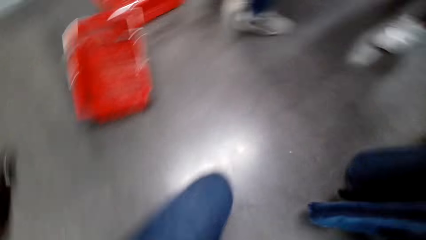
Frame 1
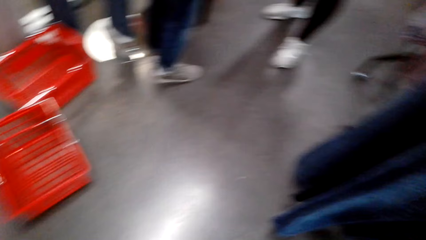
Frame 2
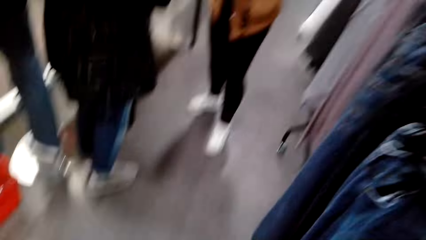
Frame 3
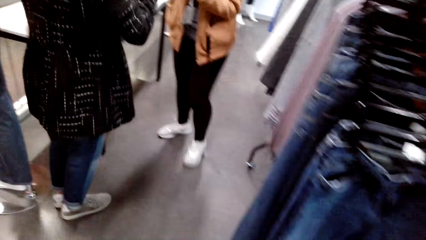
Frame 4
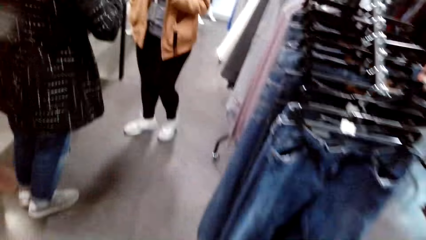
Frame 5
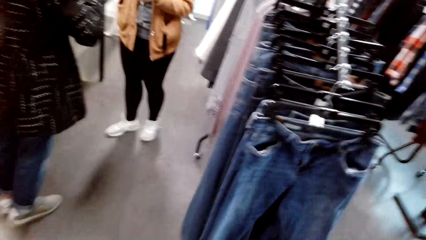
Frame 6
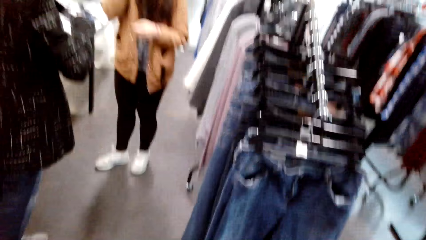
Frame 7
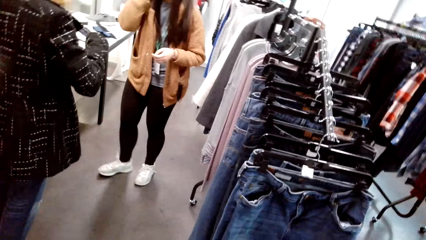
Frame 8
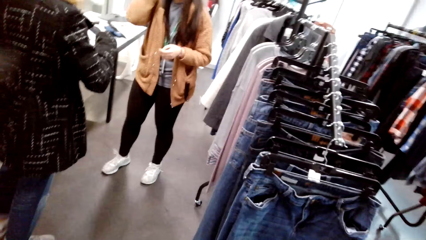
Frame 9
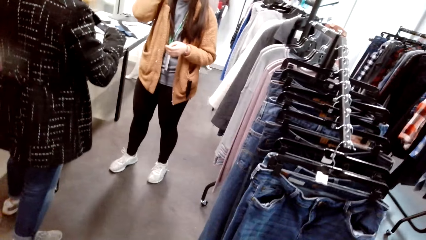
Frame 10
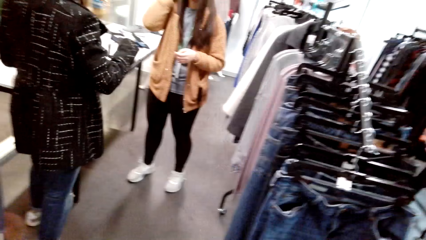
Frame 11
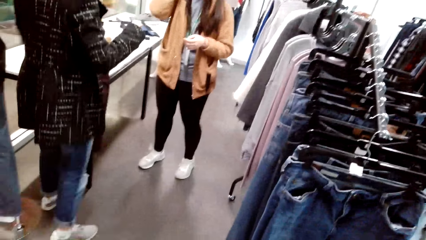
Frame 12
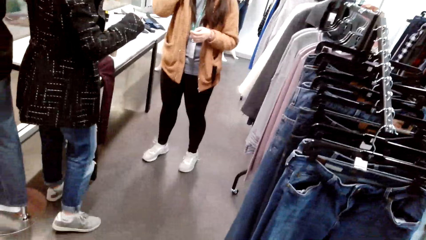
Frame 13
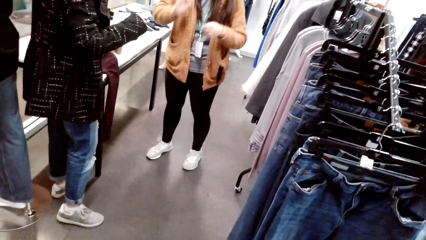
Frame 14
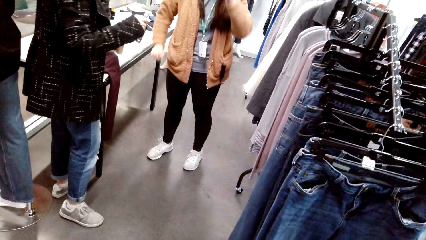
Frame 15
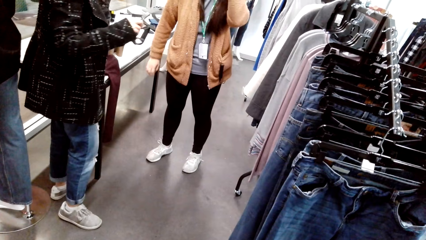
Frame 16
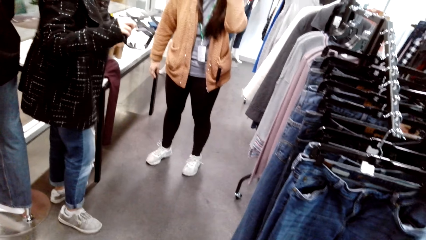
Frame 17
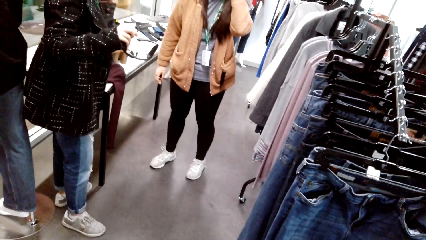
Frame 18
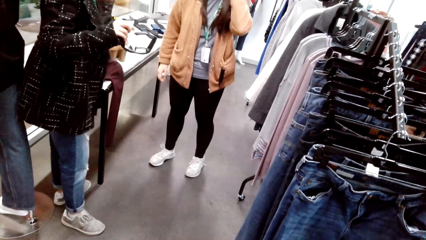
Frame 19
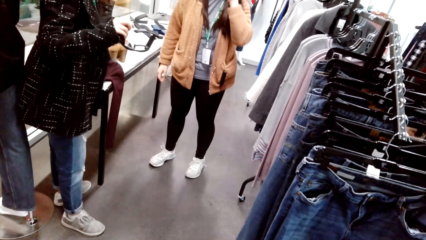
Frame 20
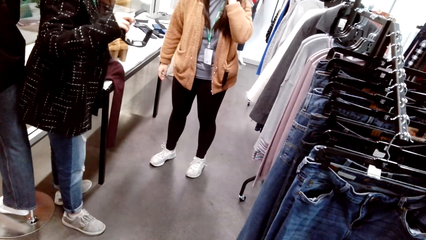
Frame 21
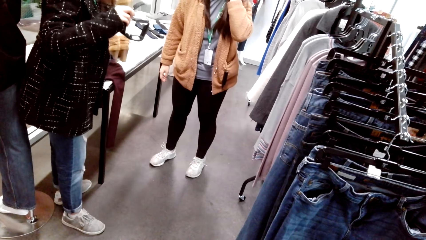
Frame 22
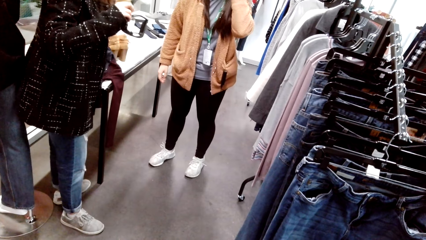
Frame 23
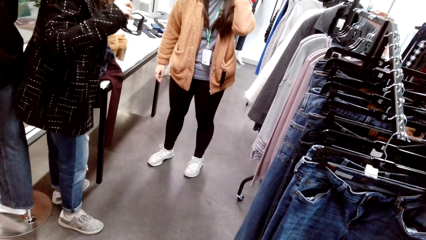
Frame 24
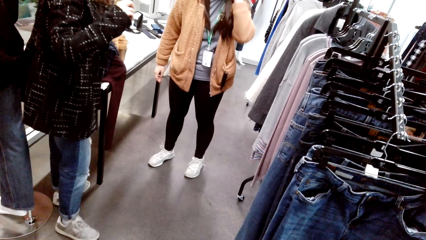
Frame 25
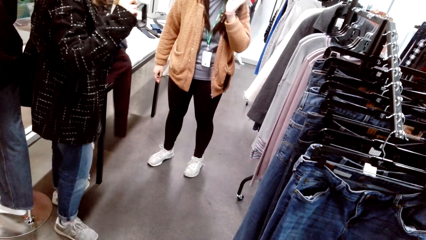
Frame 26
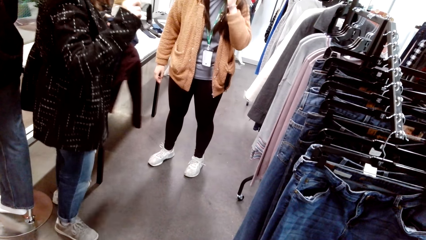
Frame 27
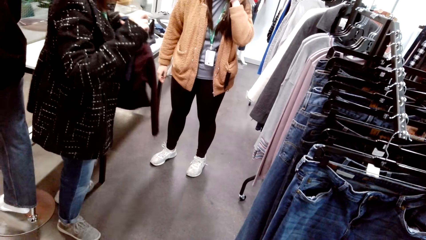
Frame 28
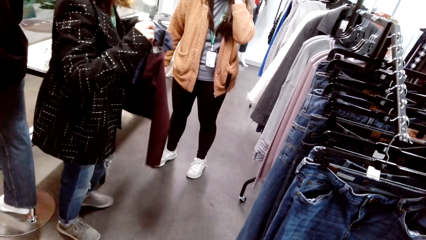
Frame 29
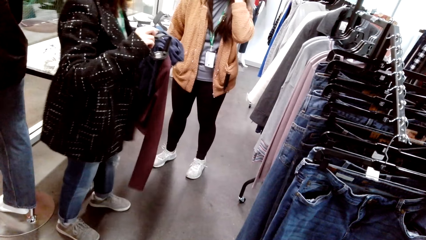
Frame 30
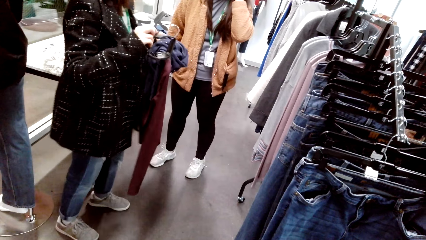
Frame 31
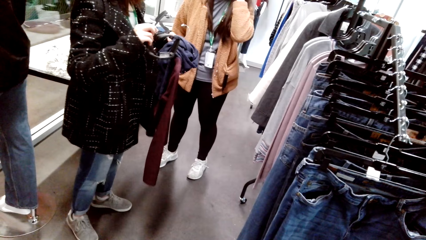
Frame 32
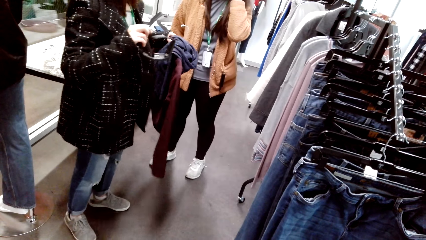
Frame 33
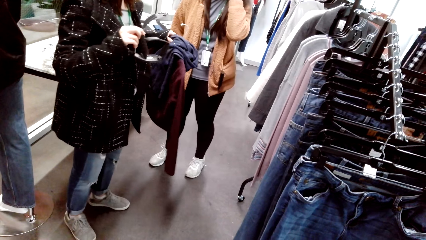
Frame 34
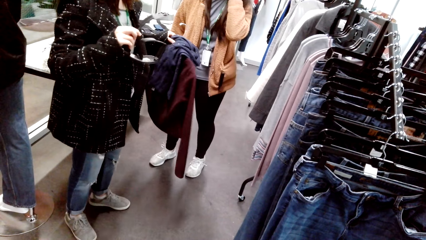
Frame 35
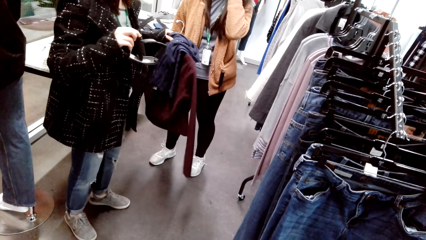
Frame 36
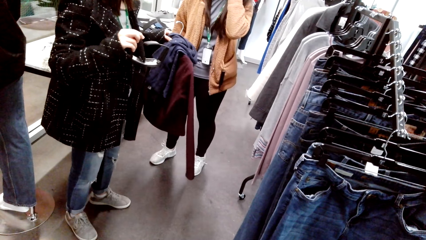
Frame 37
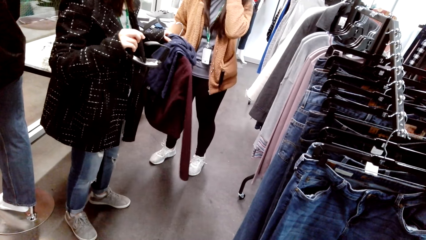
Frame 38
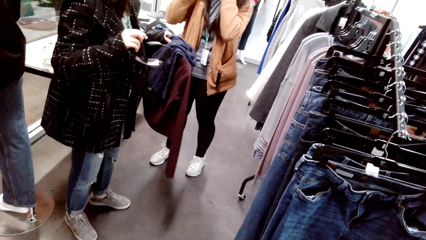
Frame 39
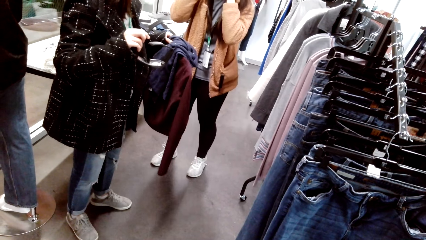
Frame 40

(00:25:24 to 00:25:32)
A person holds the outfits. The person holds her glasses in her hand and picks up clothes on the table.
